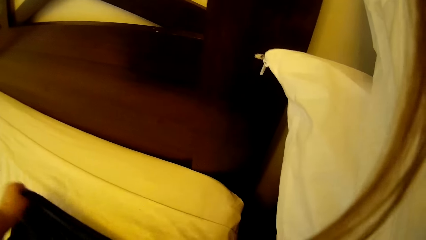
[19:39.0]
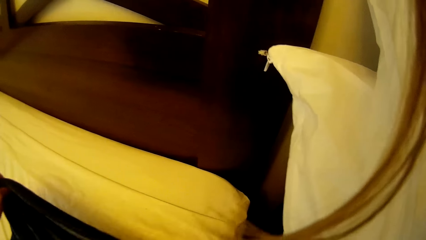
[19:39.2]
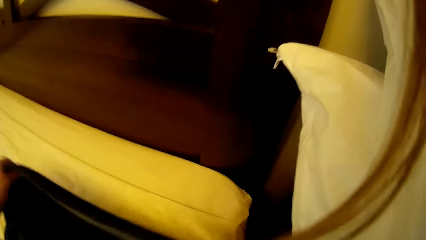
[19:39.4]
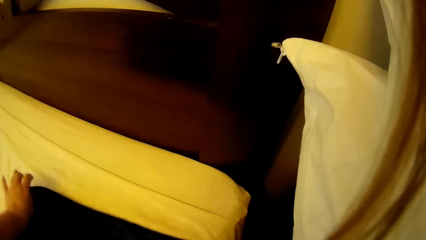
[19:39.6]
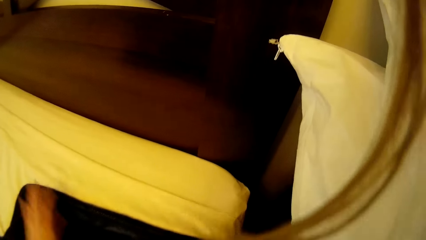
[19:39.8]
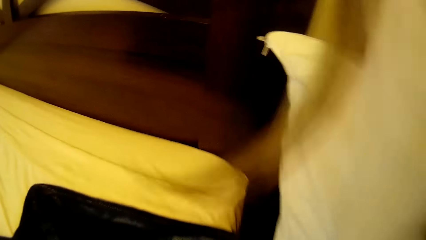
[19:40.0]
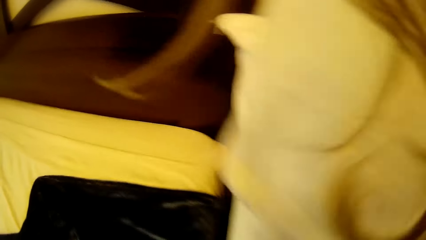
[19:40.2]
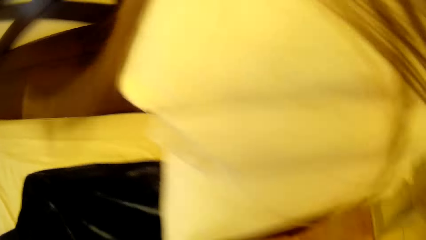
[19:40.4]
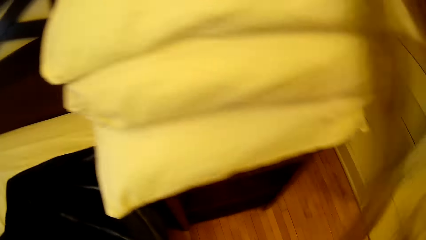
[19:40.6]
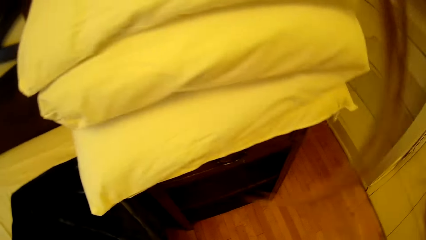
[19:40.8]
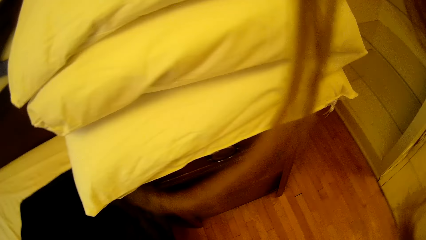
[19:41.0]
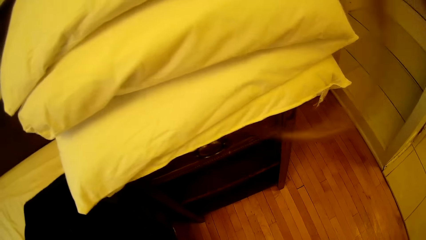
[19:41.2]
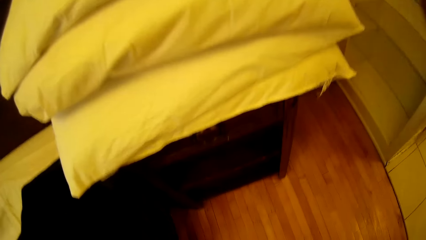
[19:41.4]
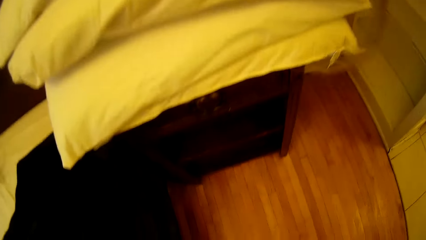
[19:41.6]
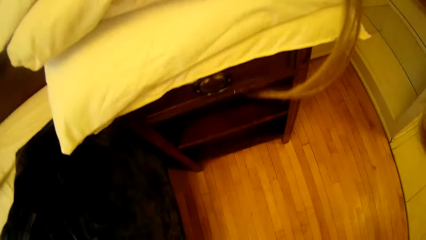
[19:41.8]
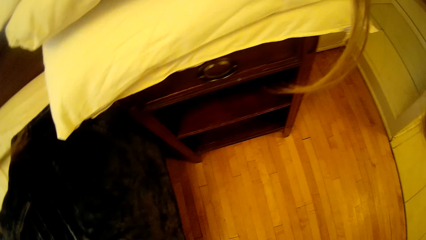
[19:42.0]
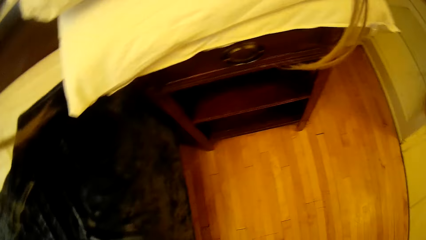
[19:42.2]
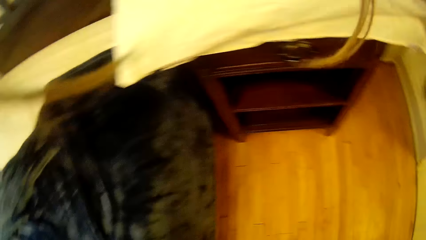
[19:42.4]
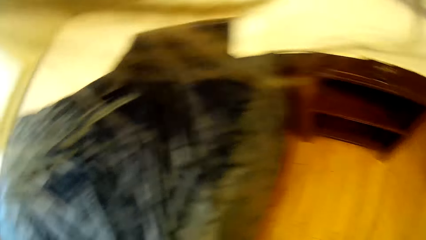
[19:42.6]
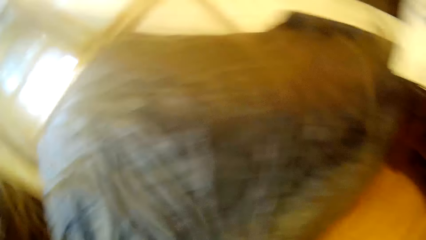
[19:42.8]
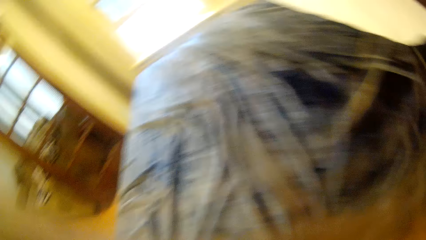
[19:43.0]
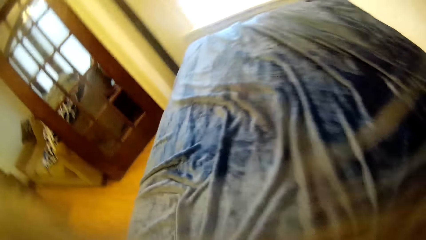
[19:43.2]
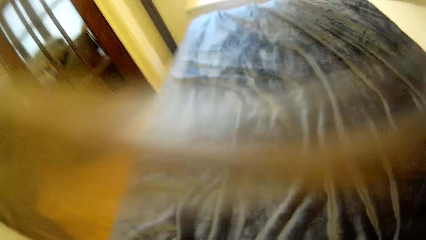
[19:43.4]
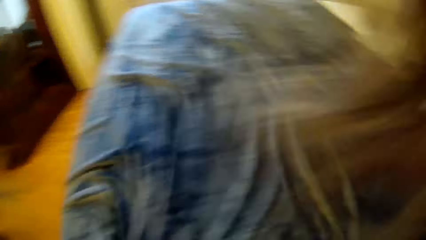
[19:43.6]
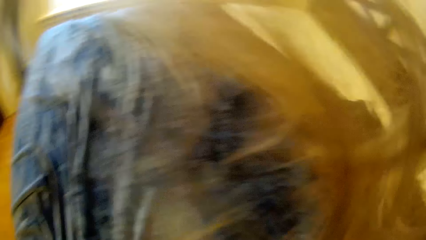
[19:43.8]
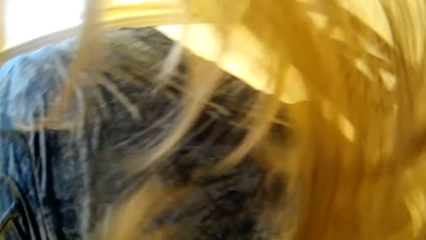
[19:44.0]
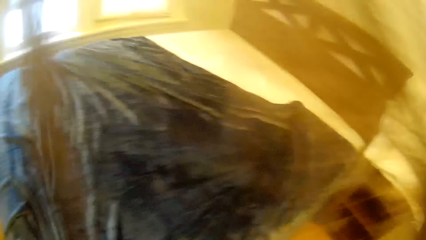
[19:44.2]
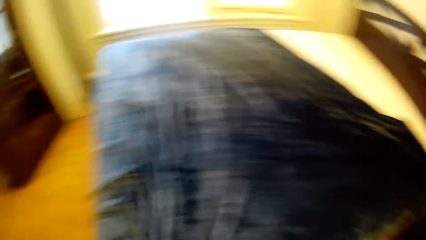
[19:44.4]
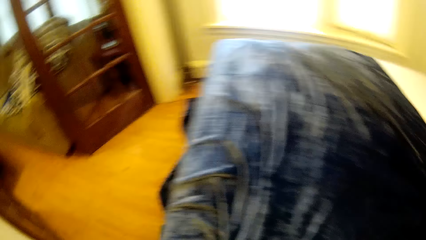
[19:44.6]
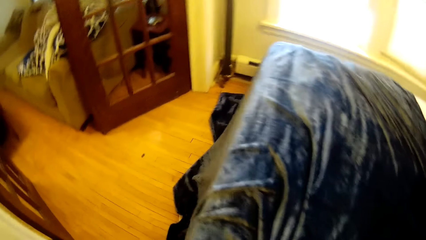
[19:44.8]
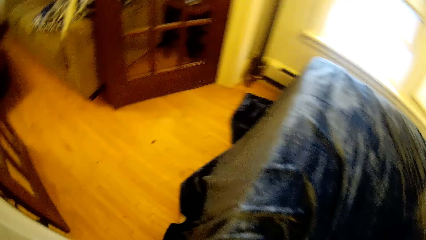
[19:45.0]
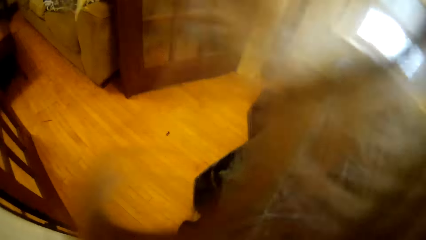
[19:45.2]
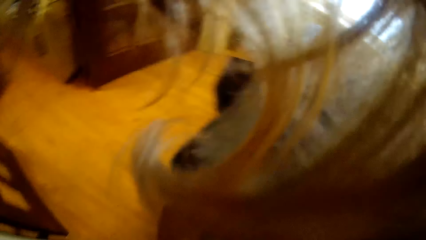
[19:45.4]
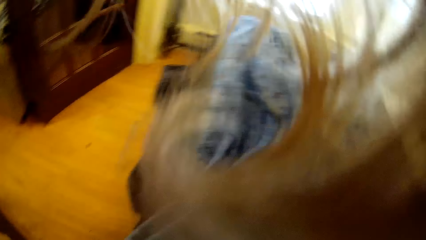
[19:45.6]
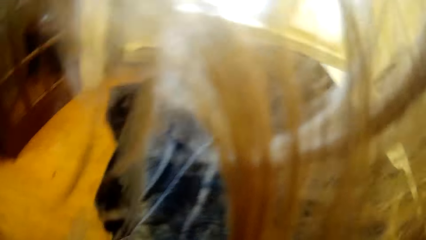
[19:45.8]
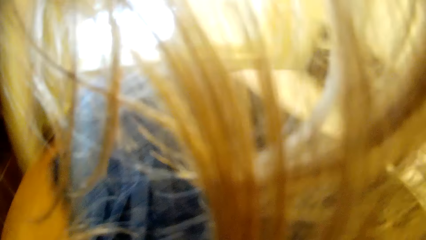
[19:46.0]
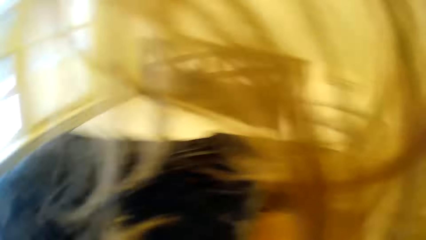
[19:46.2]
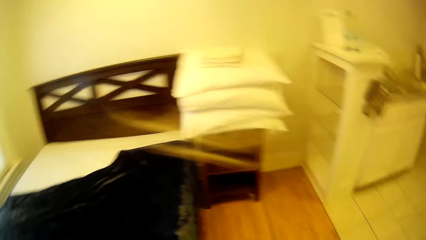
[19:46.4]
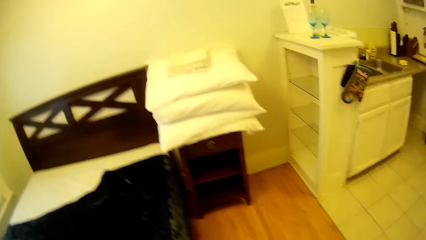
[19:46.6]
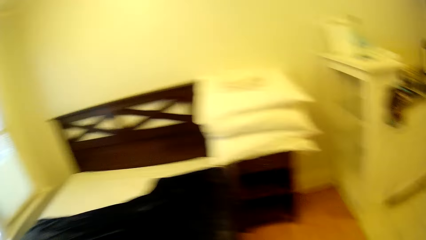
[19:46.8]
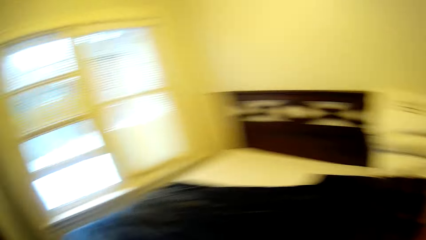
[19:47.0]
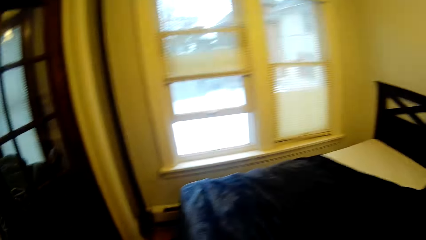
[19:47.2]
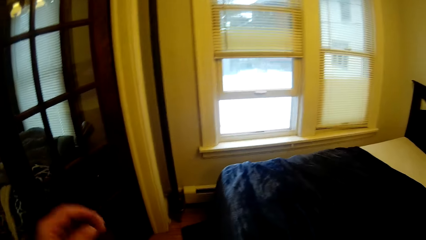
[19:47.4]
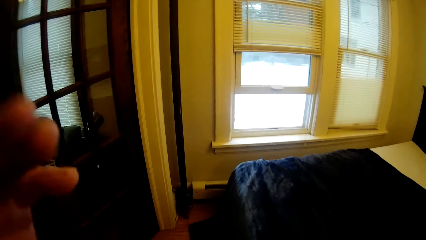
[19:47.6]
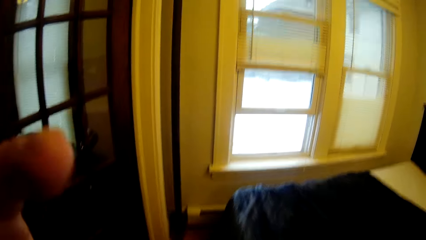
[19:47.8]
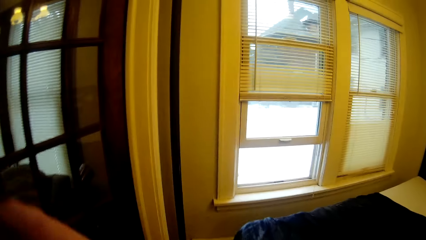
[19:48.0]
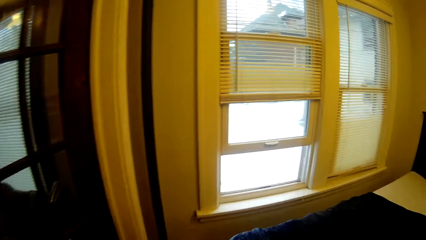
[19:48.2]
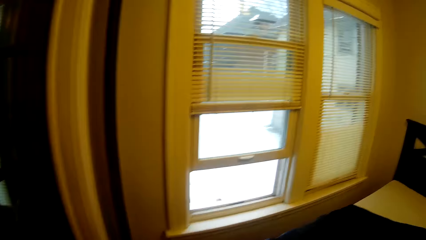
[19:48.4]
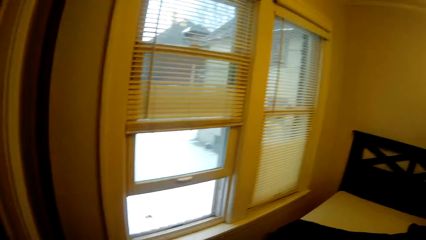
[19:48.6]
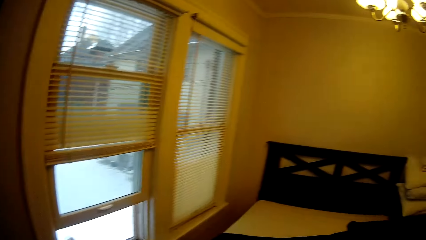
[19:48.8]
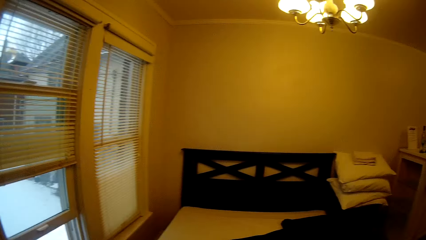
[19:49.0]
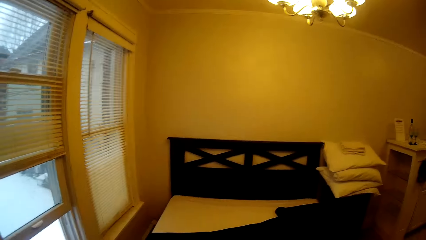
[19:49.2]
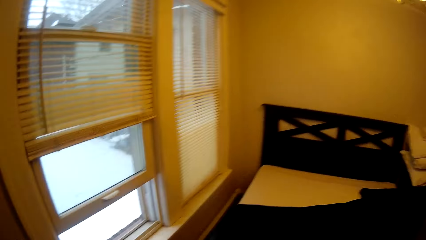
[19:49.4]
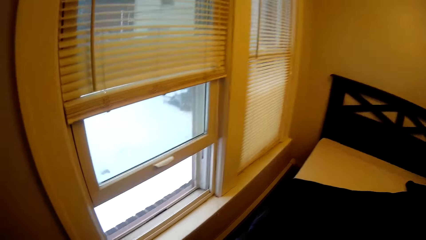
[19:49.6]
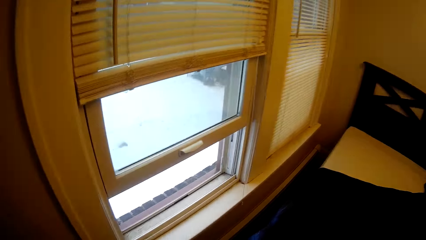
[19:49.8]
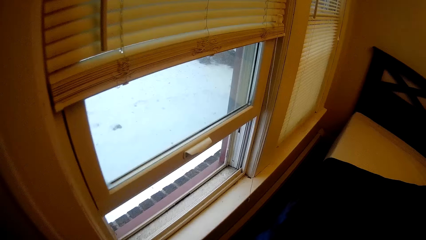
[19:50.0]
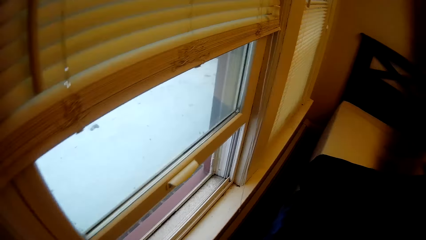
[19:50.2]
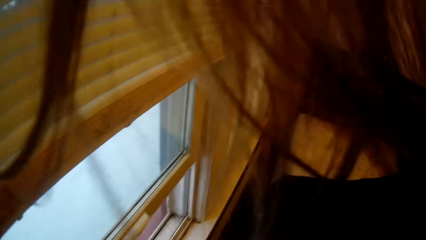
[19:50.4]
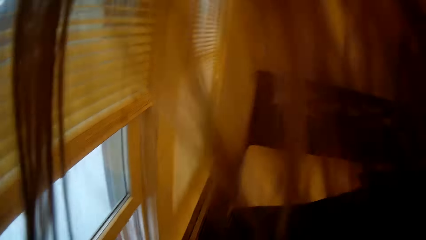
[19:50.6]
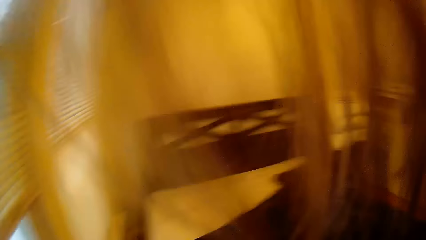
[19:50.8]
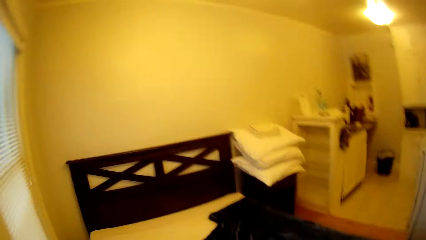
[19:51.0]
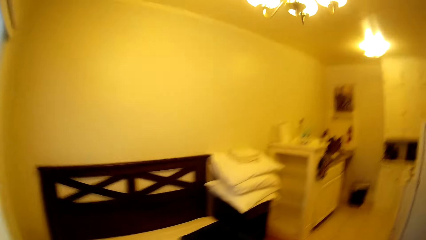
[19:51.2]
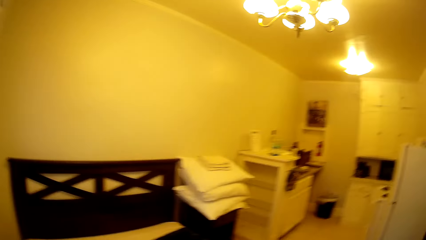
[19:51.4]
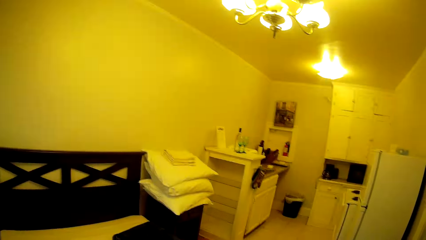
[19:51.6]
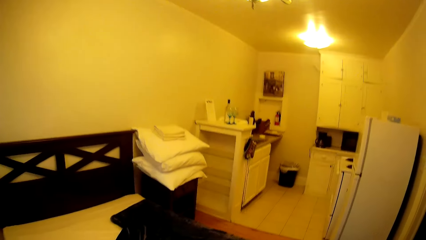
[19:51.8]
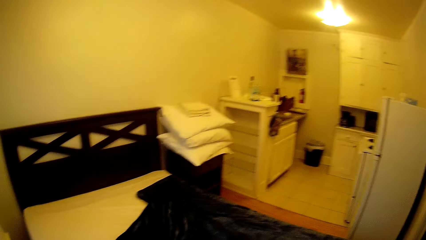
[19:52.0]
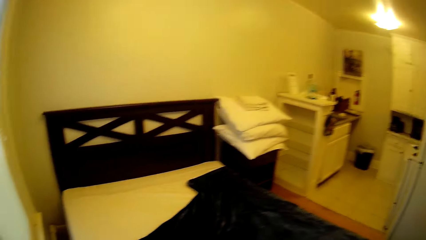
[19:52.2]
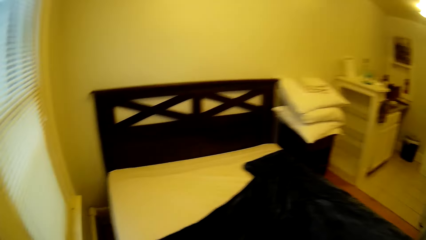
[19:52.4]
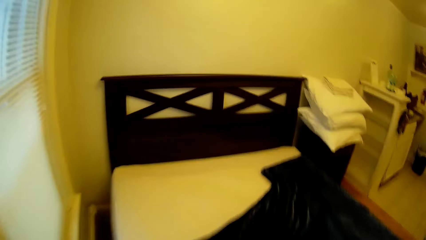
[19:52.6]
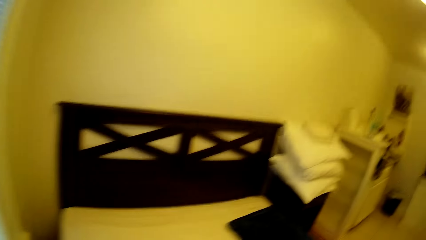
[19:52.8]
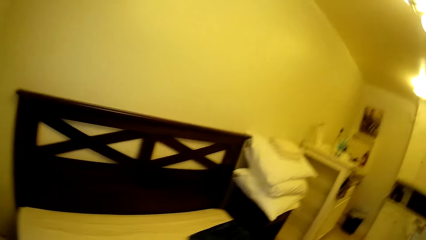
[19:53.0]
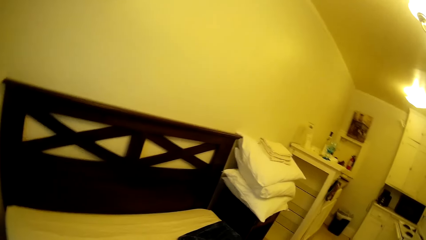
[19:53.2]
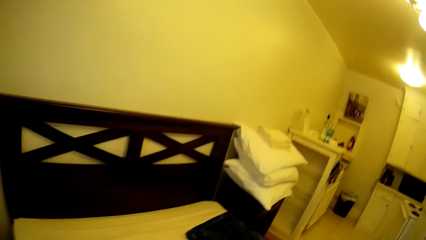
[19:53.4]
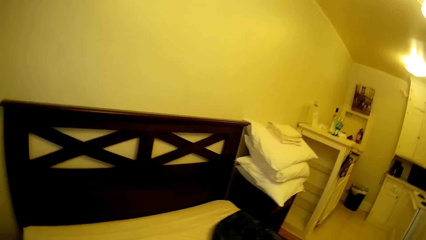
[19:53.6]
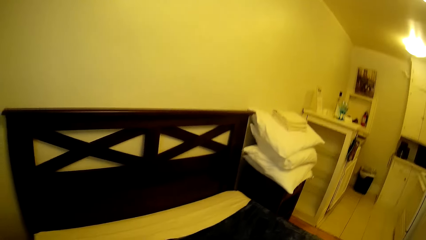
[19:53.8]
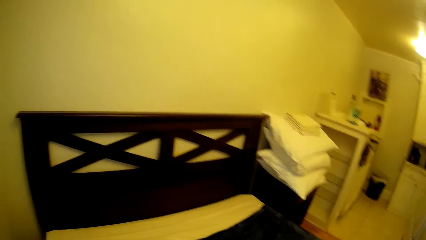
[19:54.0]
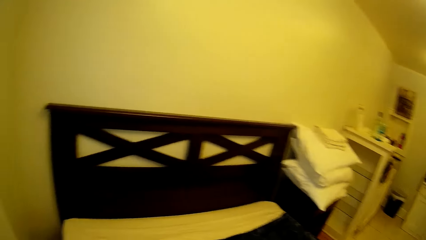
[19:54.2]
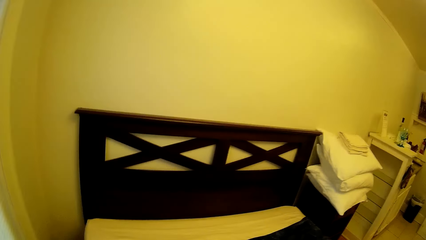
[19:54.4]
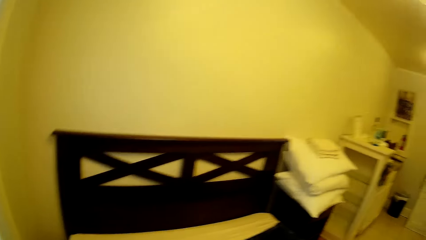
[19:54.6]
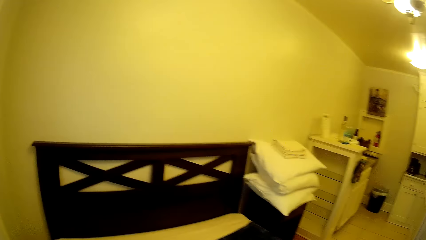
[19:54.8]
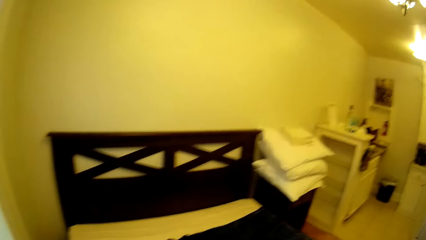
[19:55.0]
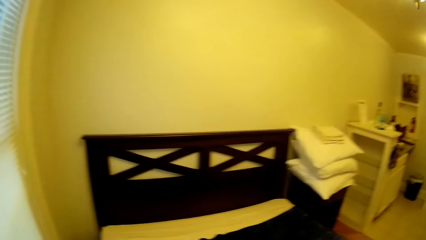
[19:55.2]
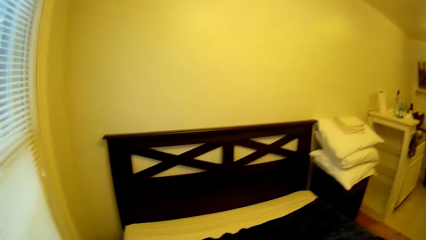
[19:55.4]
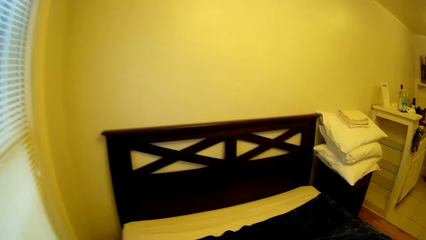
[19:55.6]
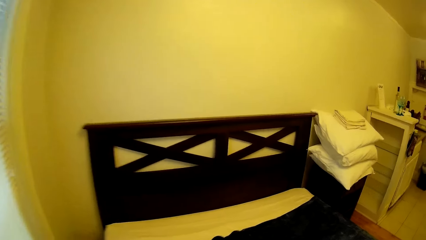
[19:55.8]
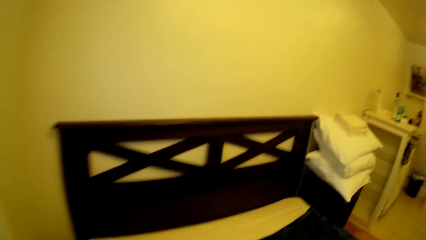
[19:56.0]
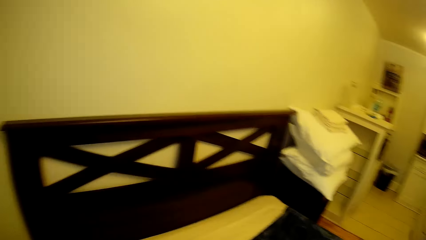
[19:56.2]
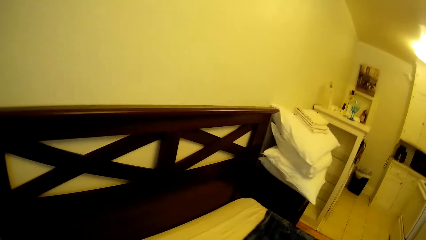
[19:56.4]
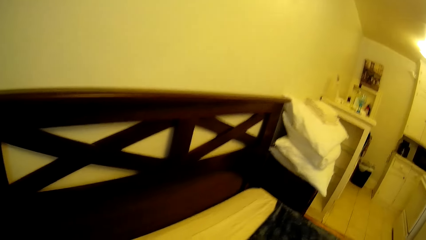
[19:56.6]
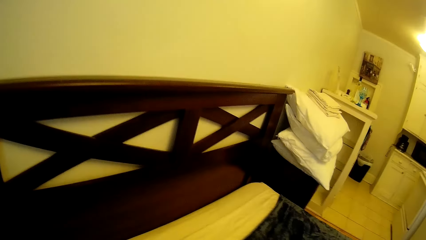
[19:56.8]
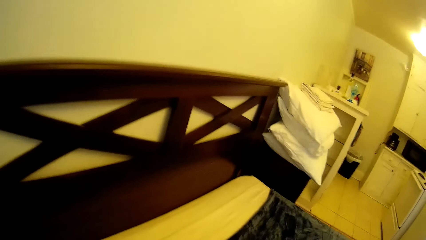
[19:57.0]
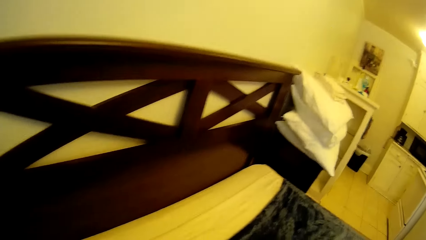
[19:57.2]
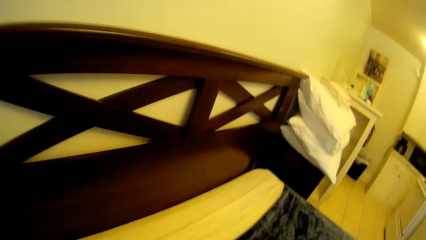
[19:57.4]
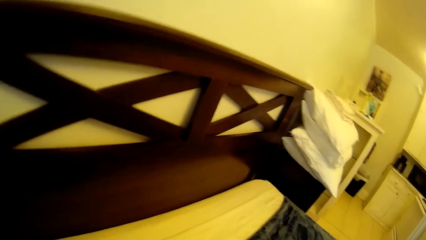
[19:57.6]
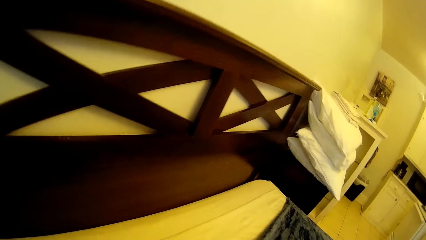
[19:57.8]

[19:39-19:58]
The camera wearer looks around in the room. They walk around the bed. They lift a hand towards the face. They make the bed.
